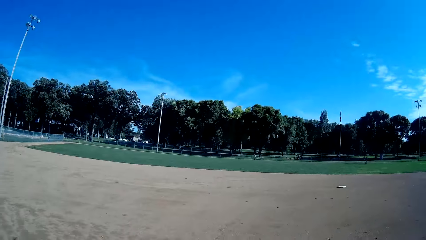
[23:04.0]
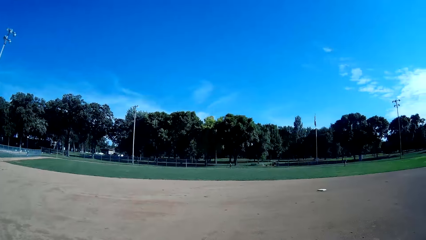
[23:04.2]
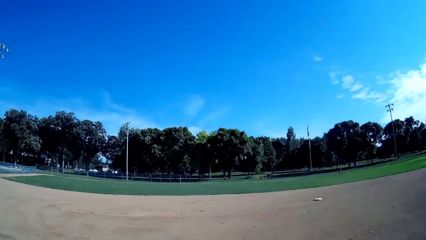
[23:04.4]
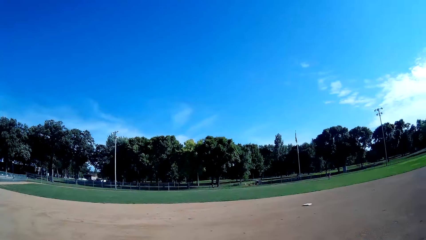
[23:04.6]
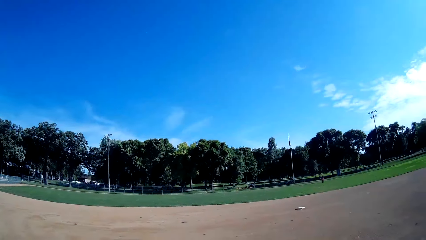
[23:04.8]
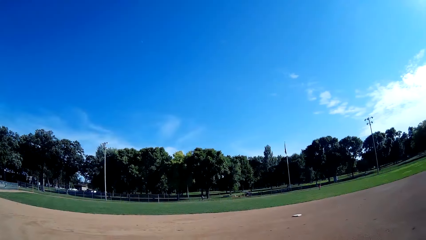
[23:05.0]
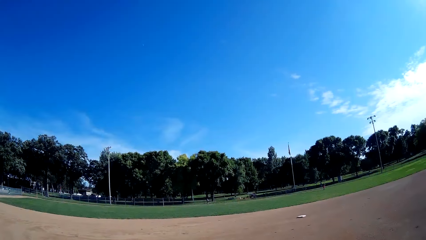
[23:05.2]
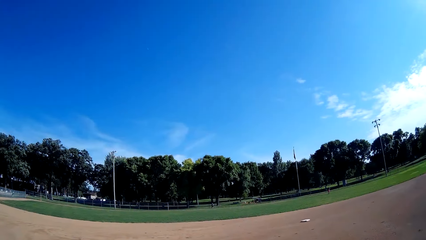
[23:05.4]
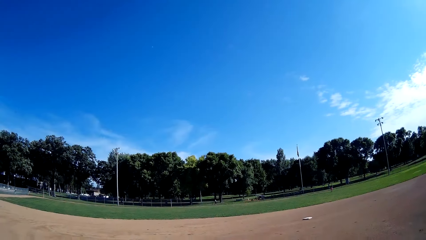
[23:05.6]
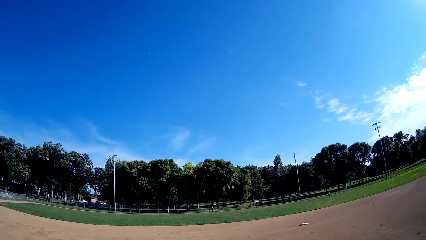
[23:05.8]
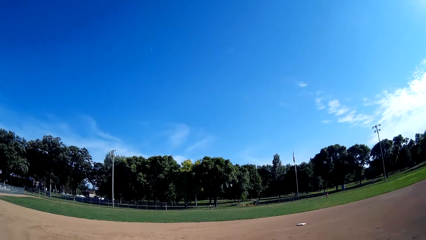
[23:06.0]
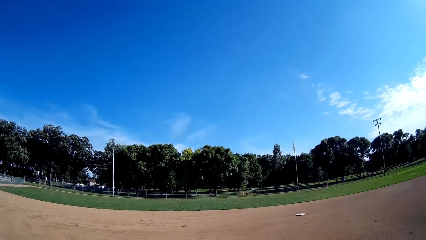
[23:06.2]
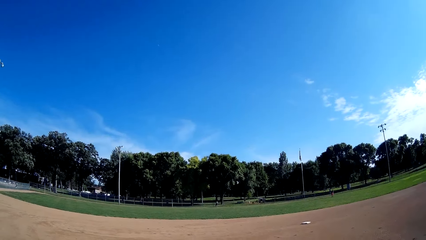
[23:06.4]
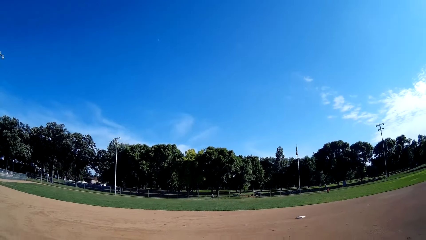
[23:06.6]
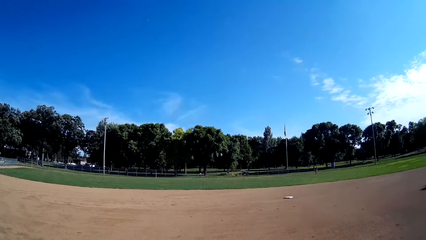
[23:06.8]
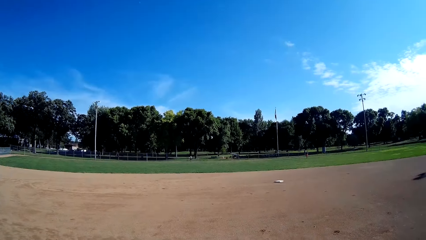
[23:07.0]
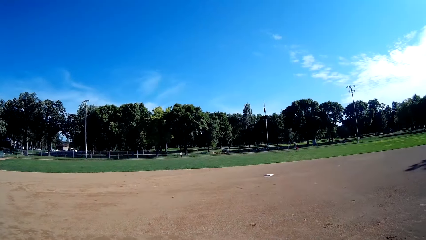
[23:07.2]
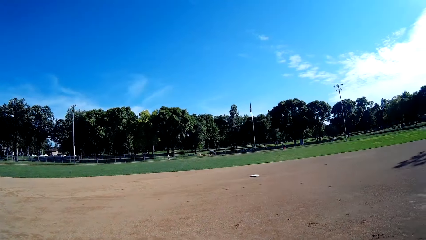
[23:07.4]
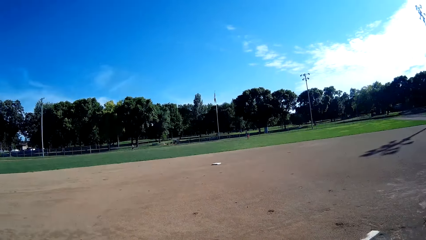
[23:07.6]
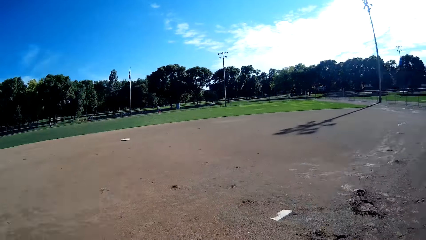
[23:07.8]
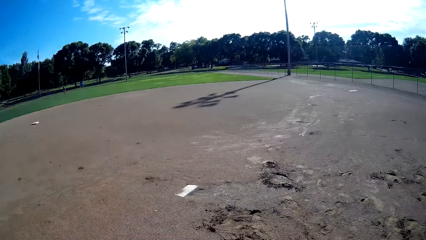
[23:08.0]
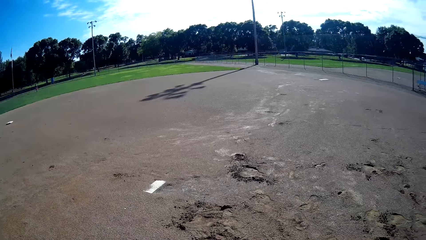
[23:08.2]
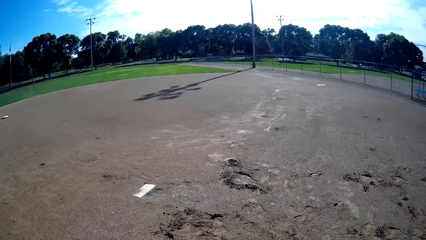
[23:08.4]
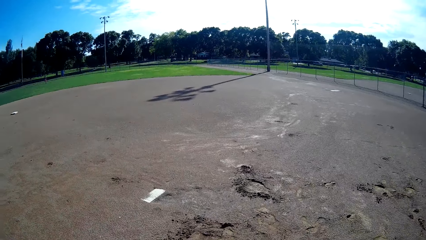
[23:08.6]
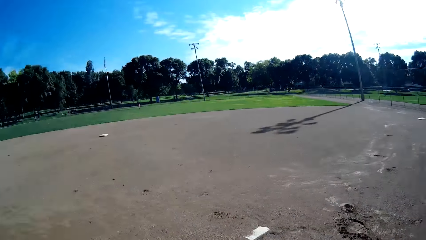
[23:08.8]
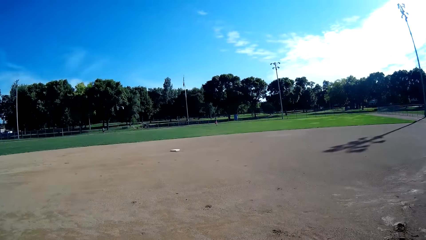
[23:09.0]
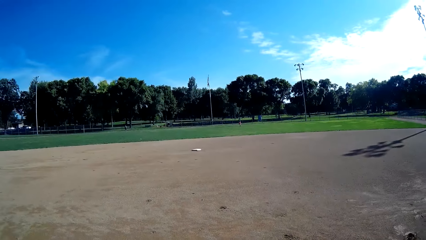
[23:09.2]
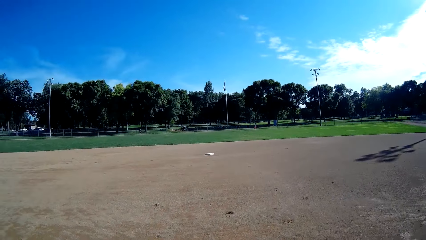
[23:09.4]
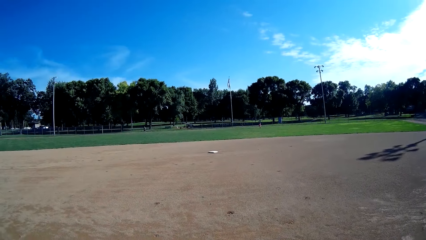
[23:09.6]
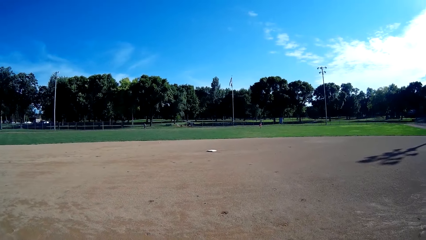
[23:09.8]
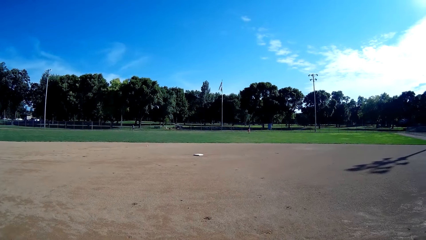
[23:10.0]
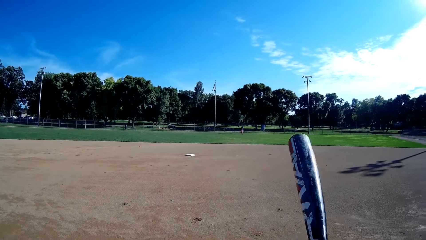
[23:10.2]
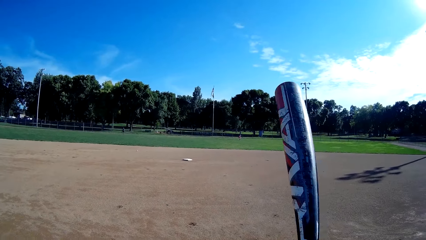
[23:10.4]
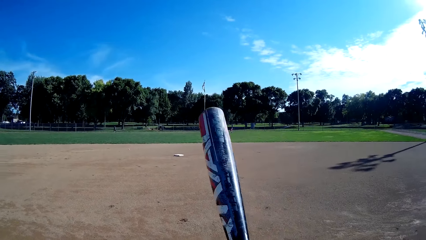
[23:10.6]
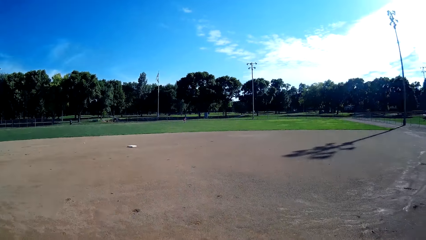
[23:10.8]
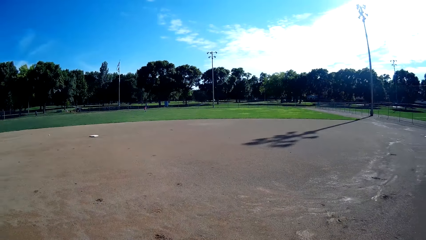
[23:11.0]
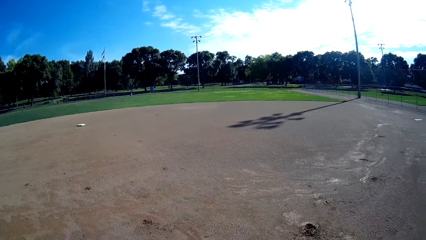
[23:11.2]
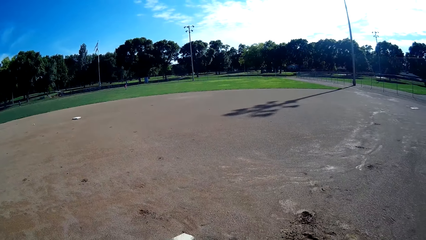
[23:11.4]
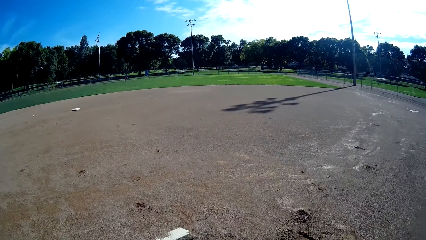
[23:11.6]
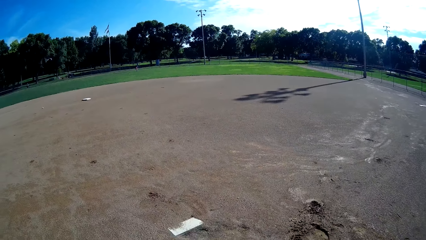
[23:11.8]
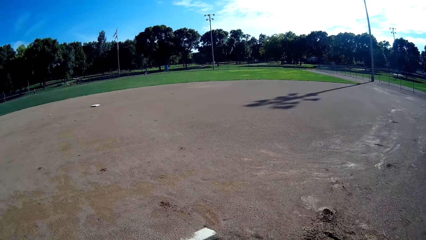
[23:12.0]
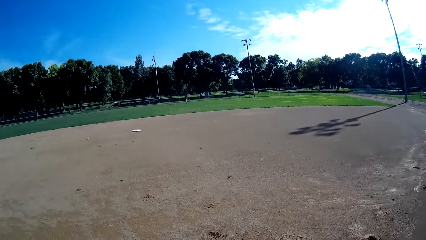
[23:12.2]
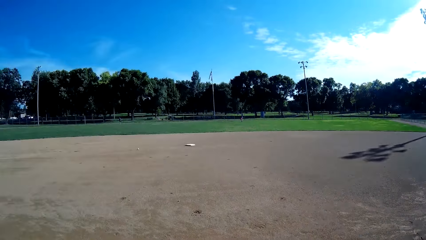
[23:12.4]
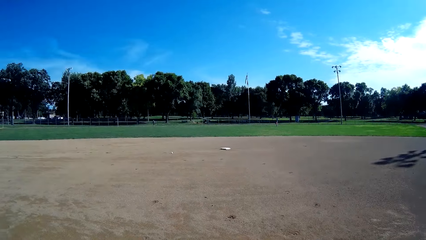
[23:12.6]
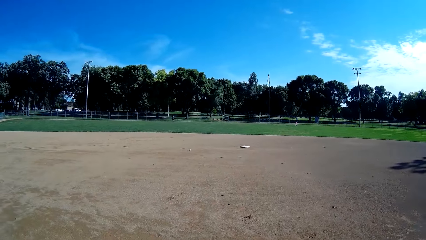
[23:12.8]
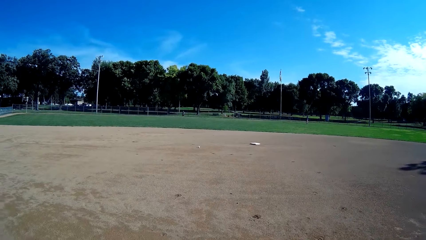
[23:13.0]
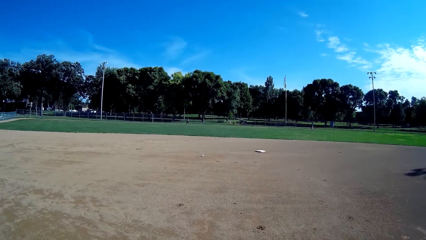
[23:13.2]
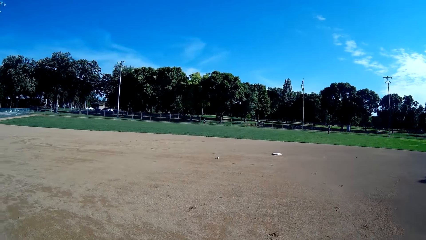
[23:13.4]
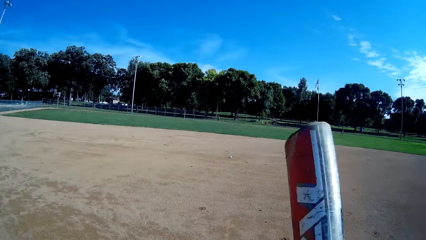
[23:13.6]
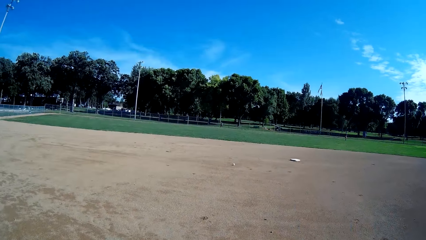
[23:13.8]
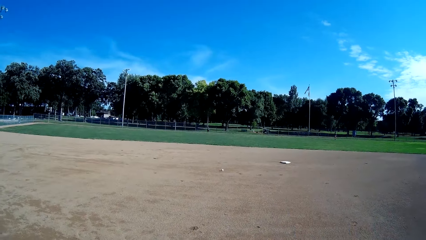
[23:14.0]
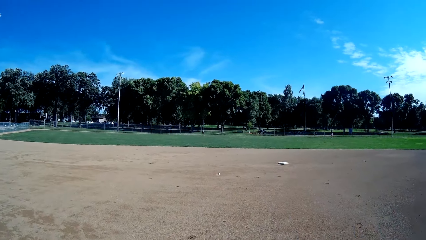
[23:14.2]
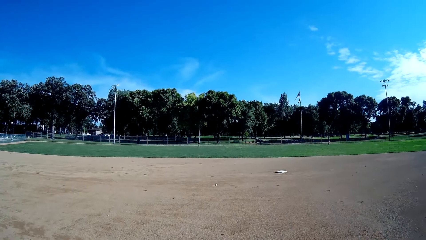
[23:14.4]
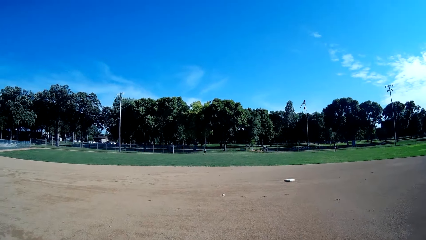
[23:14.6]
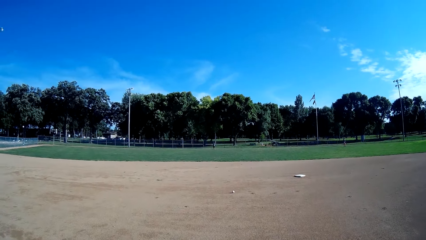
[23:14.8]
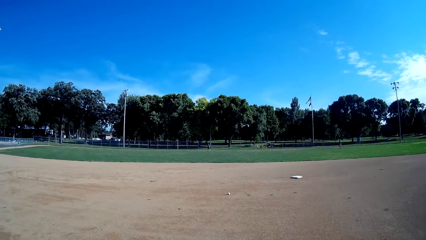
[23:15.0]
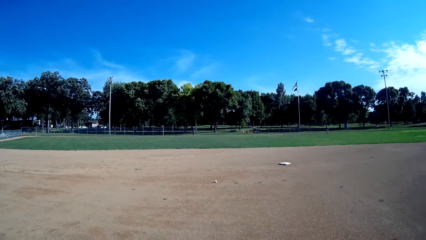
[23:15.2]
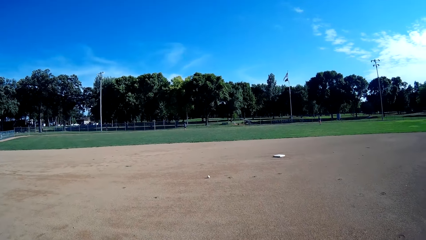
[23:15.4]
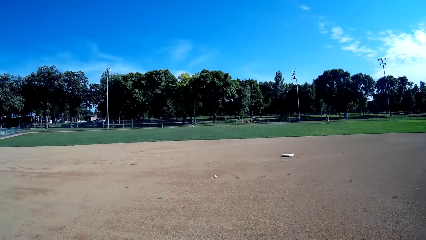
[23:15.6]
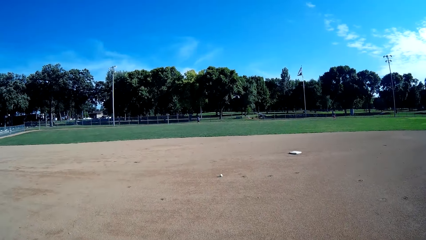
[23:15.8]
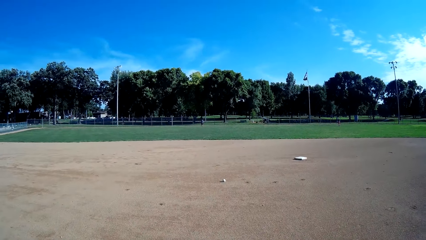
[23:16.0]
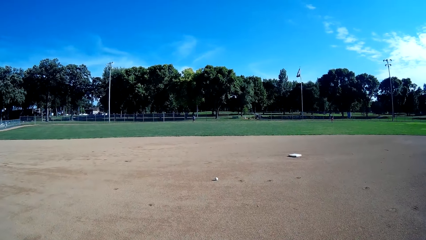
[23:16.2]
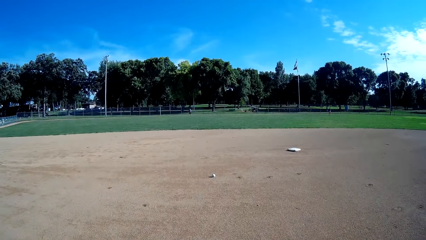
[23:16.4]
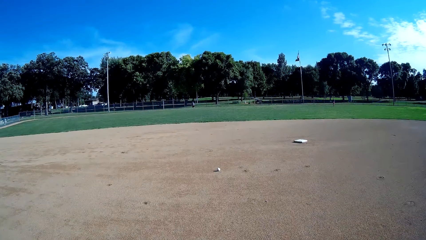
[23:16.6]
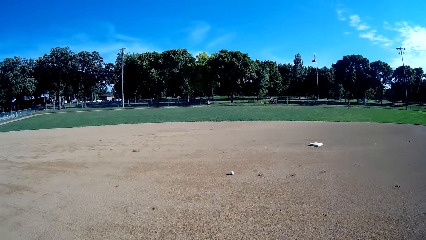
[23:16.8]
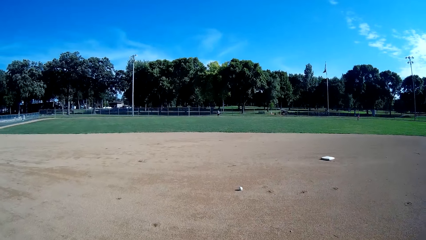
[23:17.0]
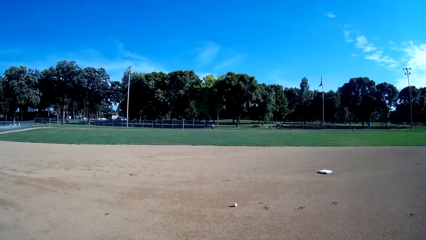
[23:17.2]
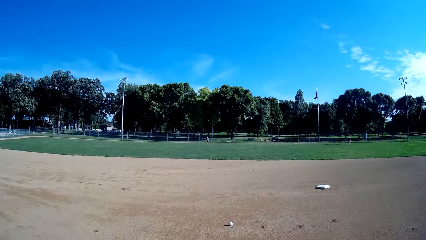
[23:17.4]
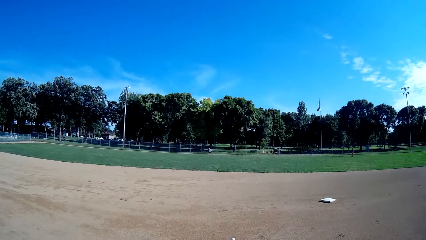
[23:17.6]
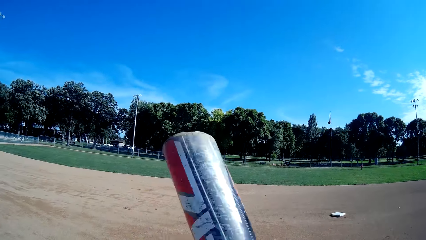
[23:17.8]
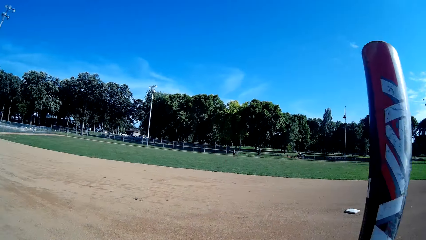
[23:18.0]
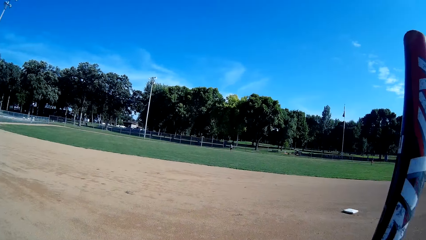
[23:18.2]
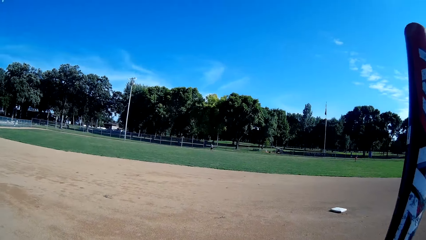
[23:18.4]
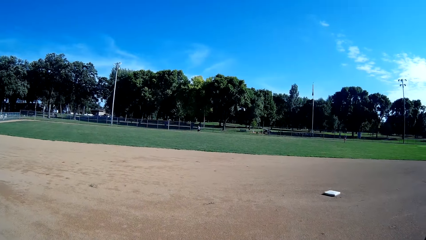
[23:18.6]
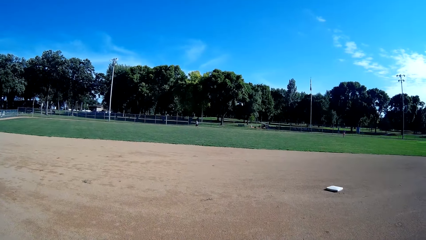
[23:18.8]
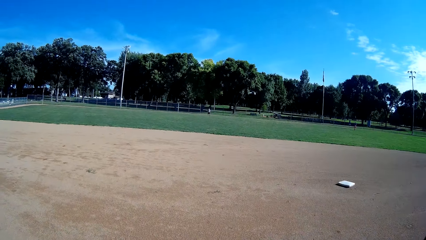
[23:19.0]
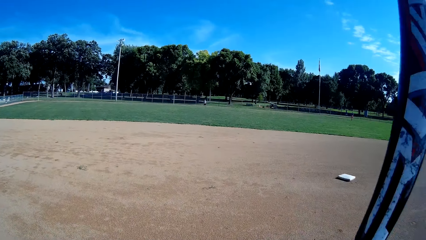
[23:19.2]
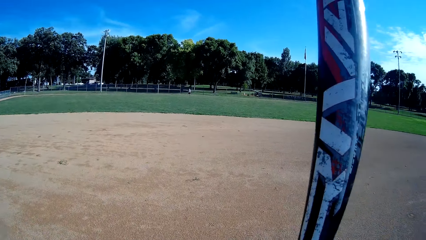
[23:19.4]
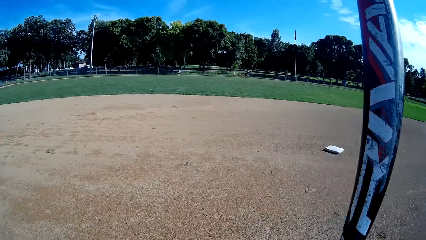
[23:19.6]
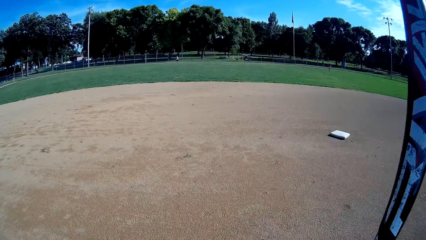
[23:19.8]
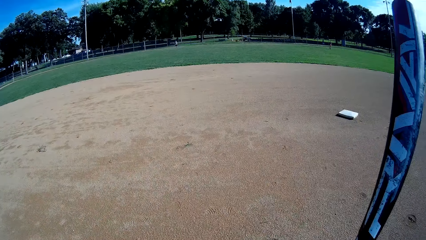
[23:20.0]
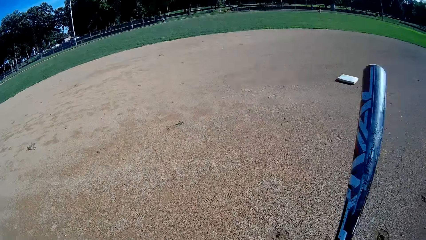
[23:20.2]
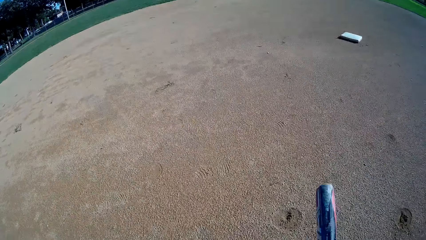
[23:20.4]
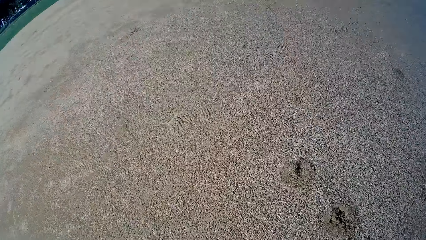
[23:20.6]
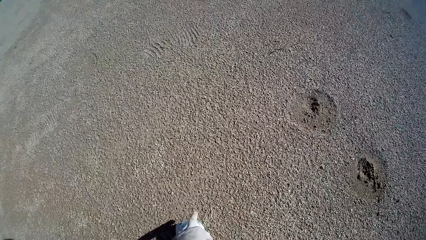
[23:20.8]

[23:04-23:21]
A man stands in the field. Another man stands in the field. The camera wearer walks in the field. They lift the bat. They drop the bat. They lift the bat. They drop the bat. They walk in the field. They lift the bat.
